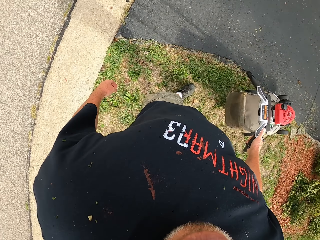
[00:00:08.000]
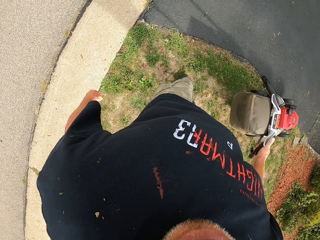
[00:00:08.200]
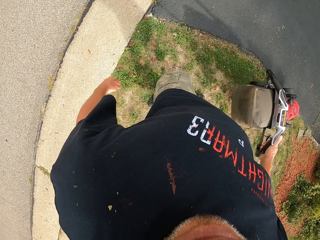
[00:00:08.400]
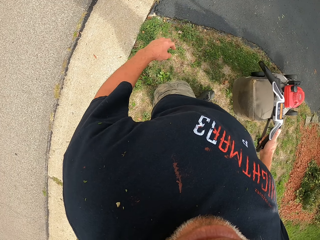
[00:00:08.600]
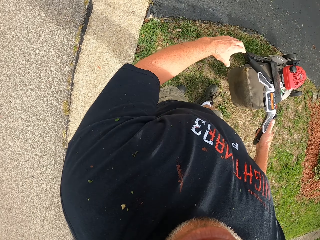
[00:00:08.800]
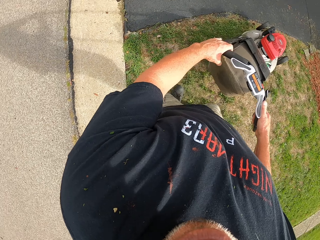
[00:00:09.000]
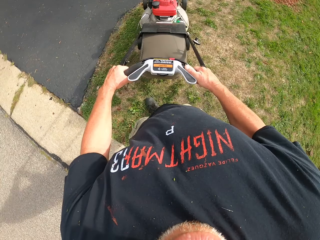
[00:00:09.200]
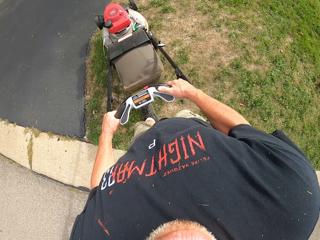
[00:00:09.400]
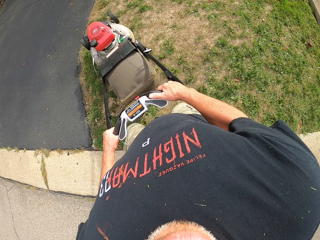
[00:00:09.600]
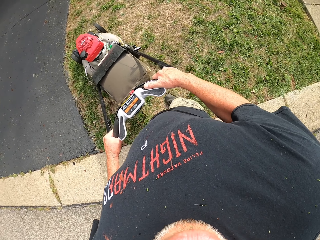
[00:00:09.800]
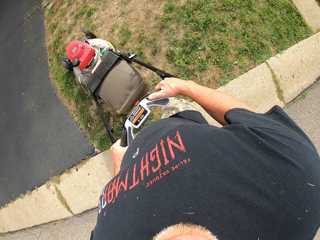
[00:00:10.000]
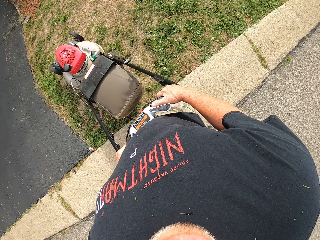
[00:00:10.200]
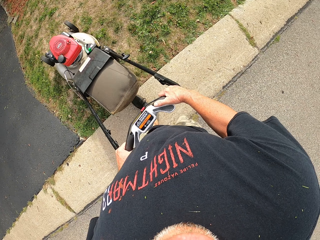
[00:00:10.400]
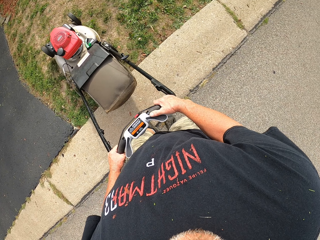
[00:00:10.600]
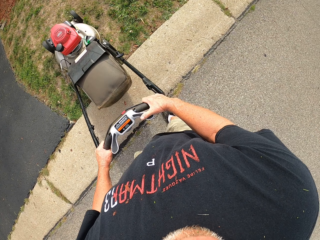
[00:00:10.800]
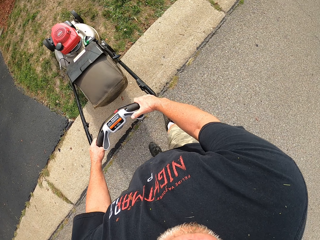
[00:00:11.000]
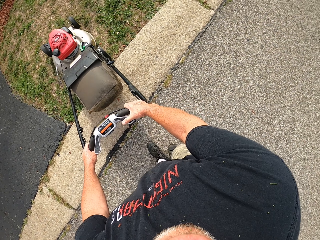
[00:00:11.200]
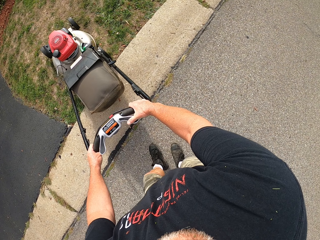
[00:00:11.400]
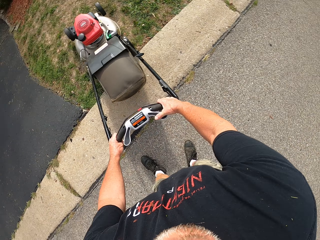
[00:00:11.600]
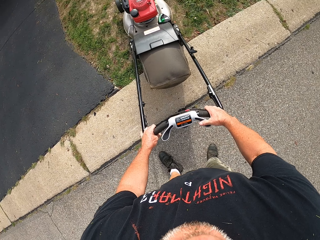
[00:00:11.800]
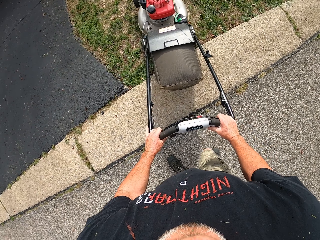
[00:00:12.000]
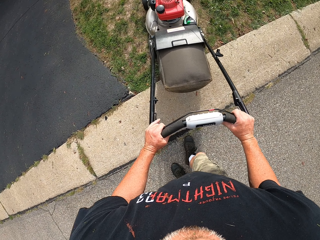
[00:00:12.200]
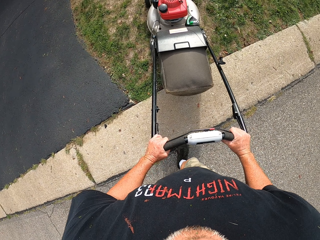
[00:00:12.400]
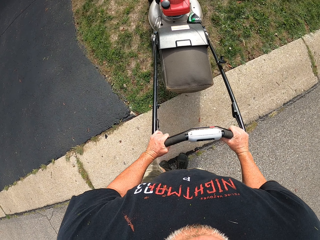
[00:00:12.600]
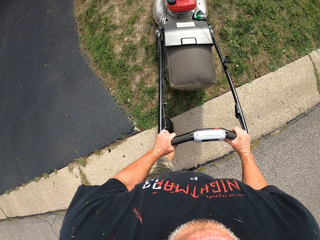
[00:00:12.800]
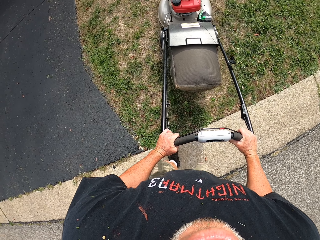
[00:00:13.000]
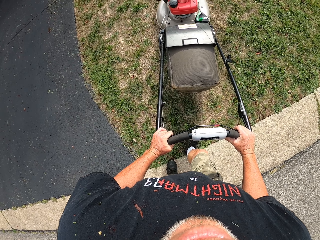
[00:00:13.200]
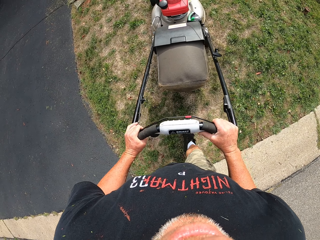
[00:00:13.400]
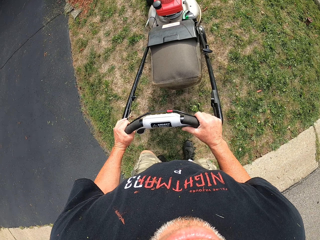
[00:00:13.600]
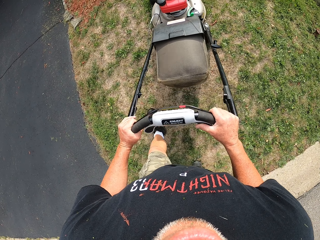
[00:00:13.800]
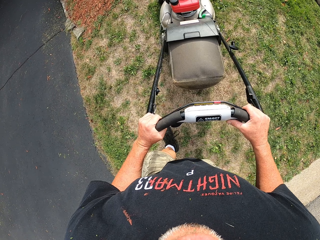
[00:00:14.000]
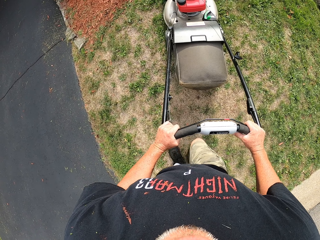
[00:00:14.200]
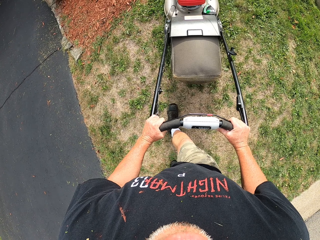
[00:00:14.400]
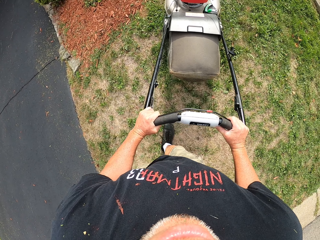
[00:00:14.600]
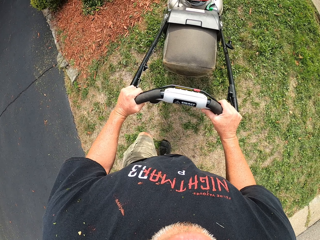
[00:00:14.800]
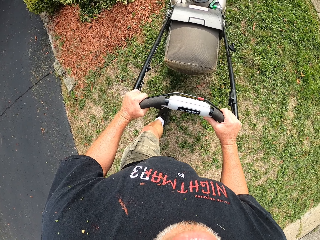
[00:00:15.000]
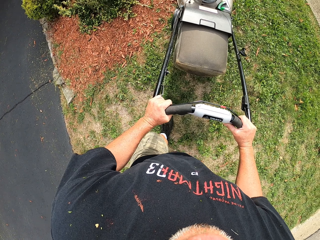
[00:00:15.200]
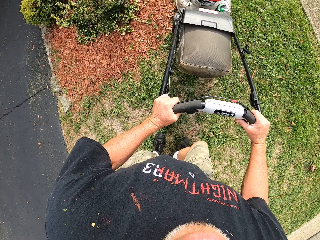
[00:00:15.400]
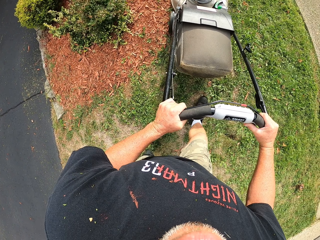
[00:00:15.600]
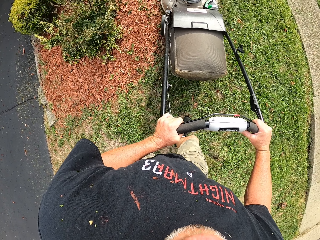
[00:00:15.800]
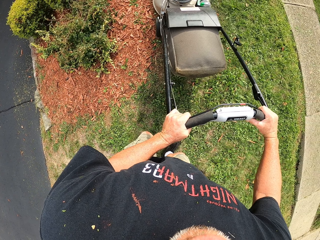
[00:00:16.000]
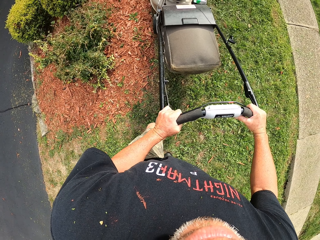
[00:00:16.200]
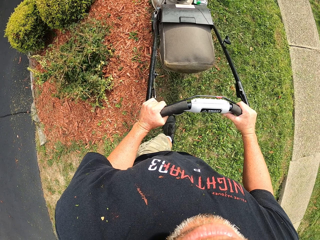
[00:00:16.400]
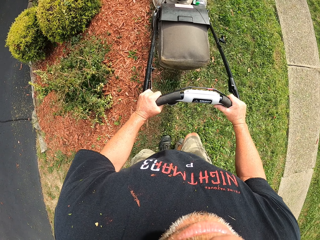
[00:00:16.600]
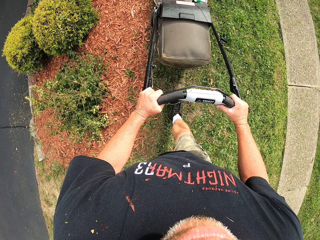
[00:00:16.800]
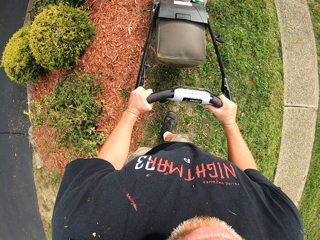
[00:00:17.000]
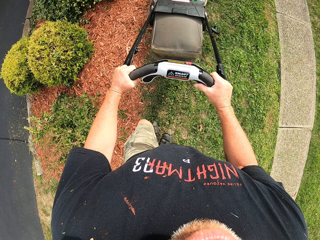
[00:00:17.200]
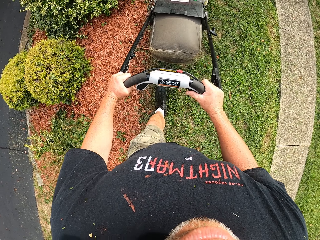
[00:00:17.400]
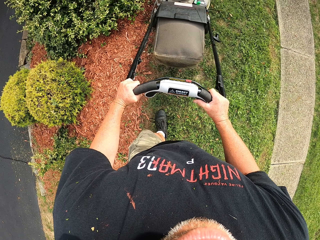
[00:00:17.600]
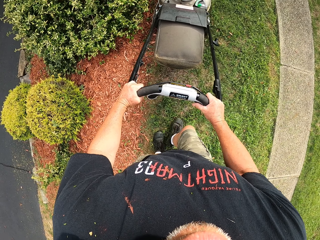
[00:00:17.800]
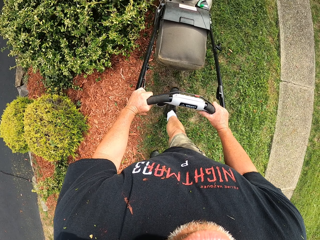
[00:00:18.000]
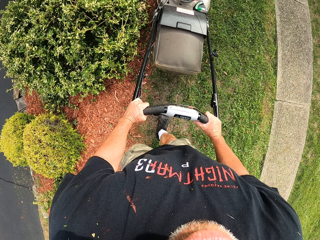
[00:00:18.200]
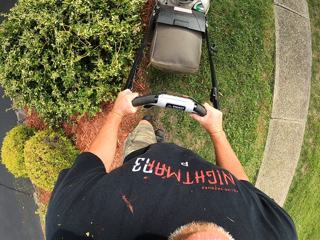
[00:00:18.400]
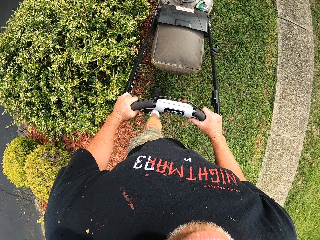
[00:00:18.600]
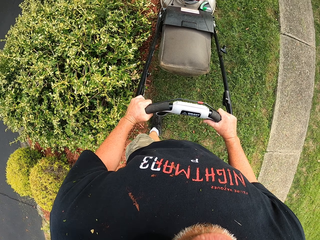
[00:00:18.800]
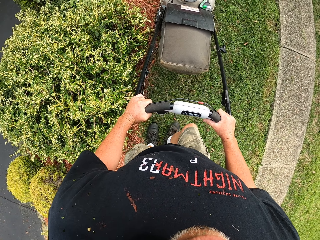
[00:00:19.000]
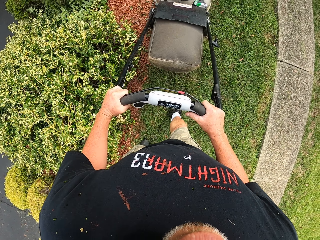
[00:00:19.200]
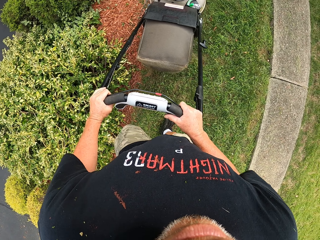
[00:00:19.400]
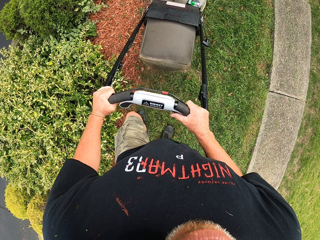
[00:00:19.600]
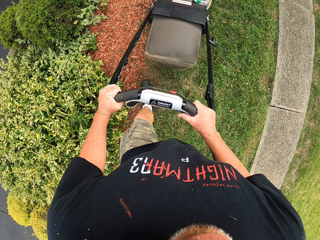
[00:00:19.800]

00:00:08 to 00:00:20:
The camera wearer reverses the lawn mower. They cut grass with the lawn mower.

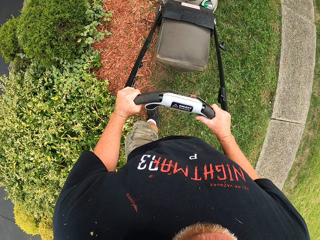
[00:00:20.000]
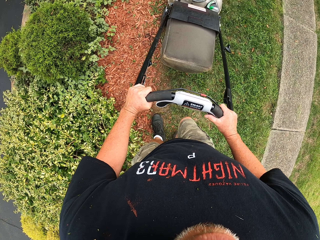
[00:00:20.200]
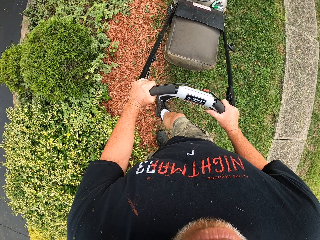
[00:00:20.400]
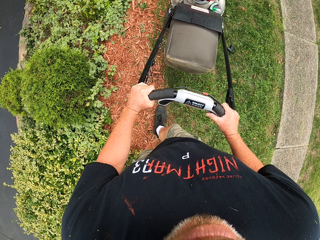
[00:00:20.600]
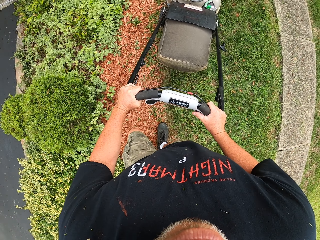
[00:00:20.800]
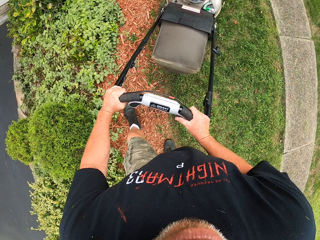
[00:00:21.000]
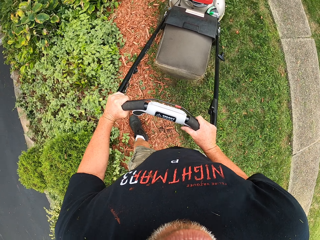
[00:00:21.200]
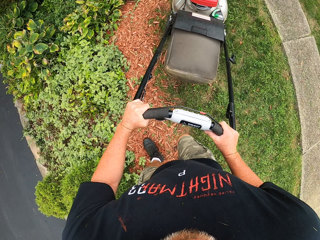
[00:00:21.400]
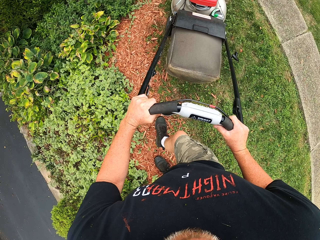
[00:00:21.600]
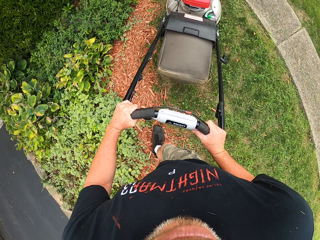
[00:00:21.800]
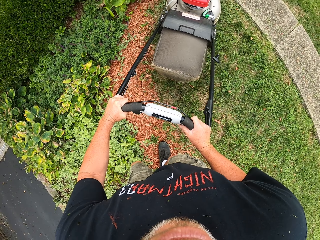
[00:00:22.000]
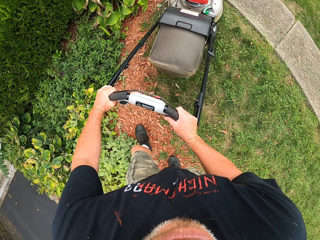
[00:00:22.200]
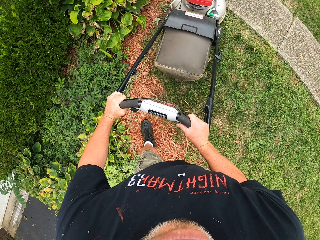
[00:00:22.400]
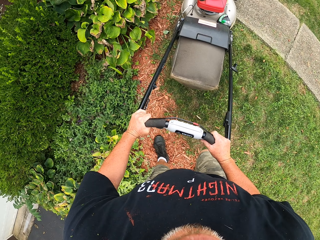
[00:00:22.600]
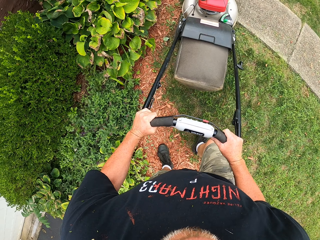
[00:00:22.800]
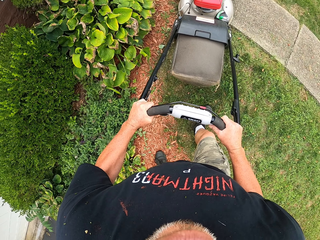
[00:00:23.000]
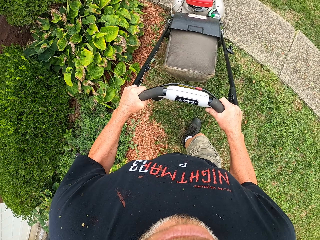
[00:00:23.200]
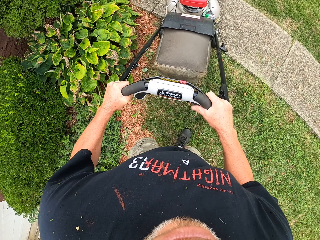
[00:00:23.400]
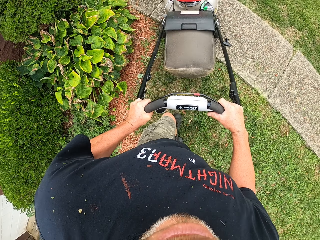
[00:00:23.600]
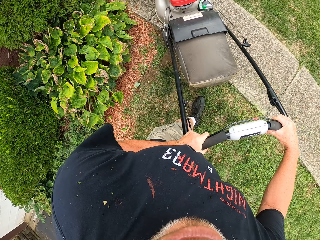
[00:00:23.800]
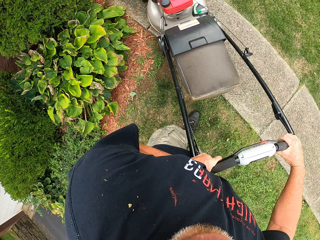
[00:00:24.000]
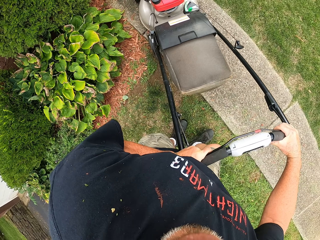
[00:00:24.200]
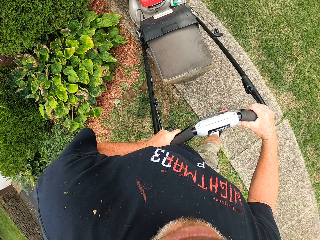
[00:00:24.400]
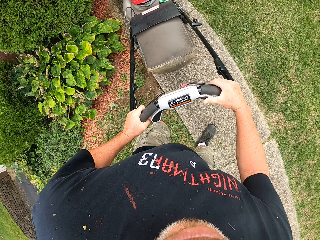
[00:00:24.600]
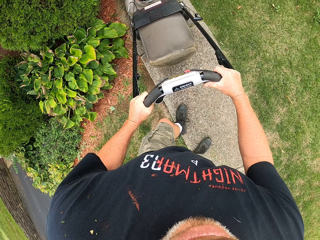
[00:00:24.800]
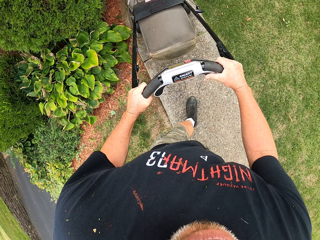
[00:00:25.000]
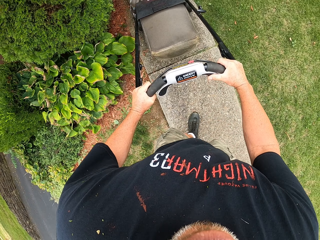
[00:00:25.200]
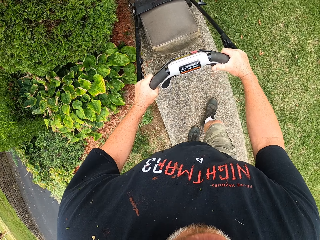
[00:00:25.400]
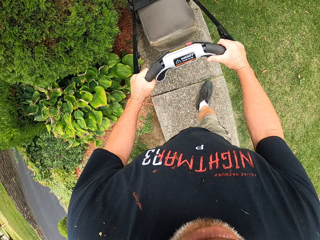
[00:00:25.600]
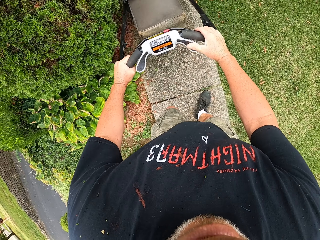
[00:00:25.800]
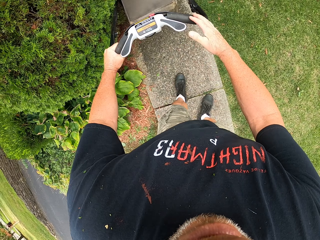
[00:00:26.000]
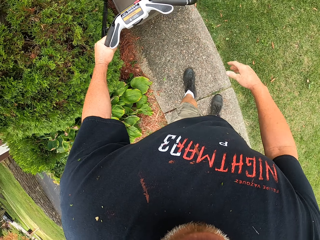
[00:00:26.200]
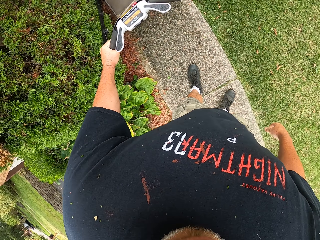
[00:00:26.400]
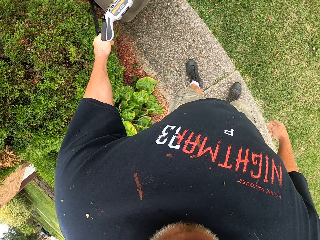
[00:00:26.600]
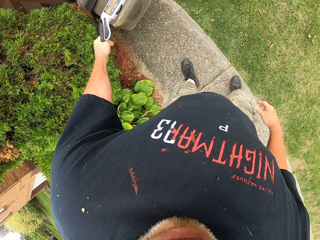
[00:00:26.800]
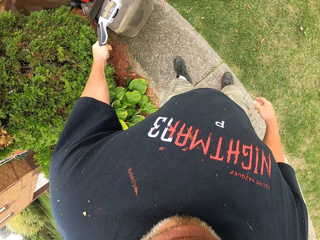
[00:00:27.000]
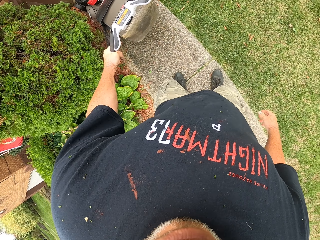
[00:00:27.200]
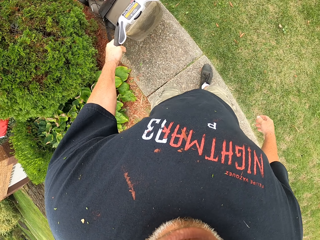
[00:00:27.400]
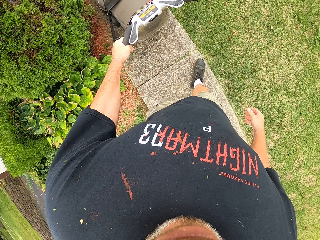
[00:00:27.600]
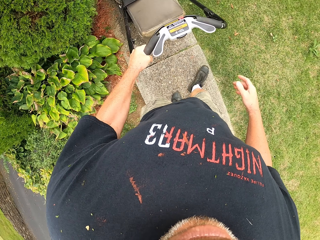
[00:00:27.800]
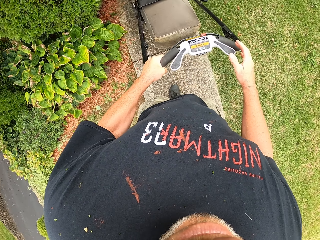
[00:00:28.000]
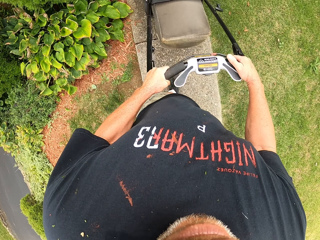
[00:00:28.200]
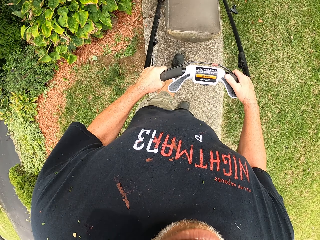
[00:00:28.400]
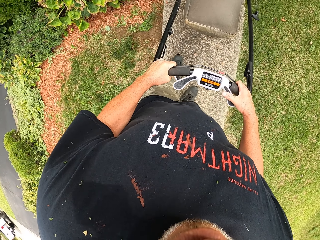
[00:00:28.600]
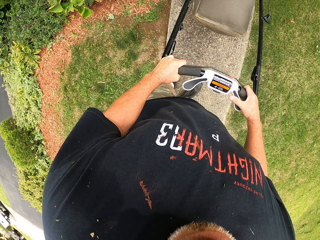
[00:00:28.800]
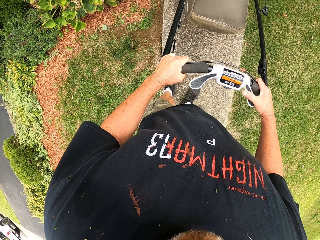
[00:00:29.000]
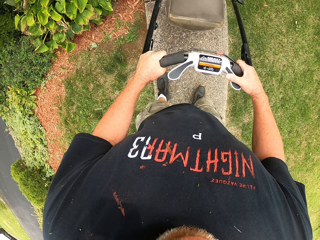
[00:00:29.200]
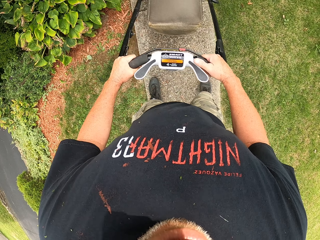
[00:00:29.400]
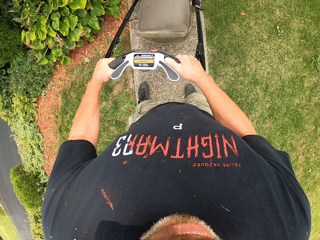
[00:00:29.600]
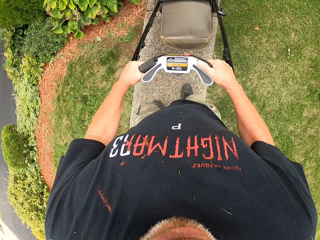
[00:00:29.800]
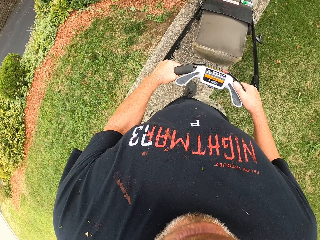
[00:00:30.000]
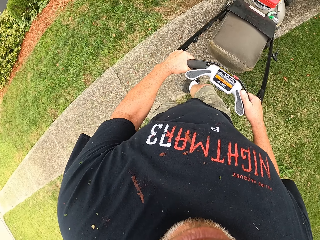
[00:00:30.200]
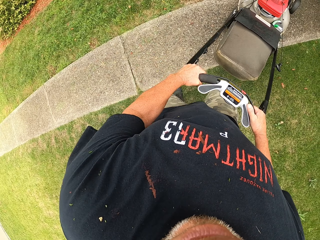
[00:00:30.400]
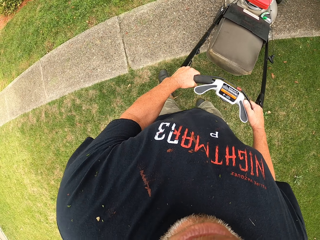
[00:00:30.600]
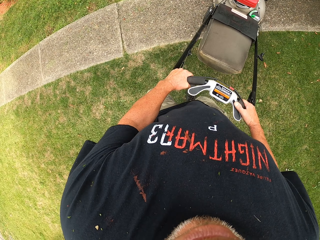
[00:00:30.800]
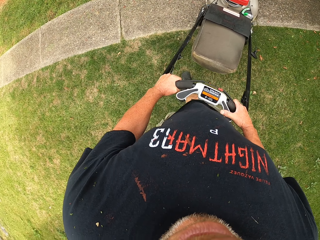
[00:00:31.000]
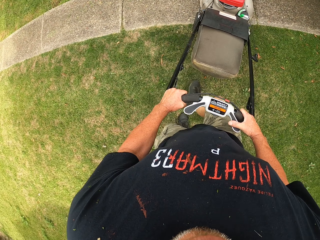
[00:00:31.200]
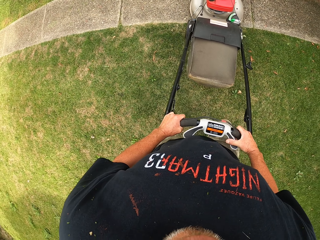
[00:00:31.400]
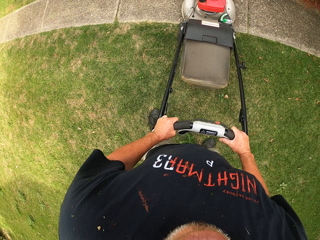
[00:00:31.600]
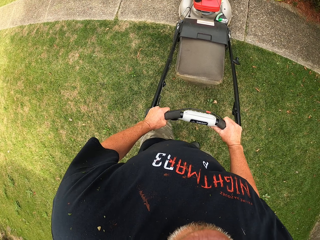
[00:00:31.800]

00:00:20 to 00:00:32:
The camera wearer pushes the lawn mower on the walking path. They reverse the lawn mower.
